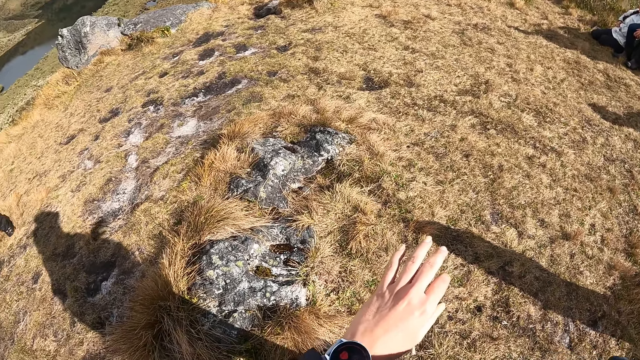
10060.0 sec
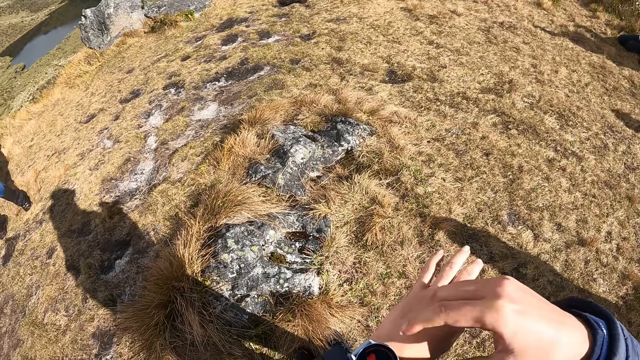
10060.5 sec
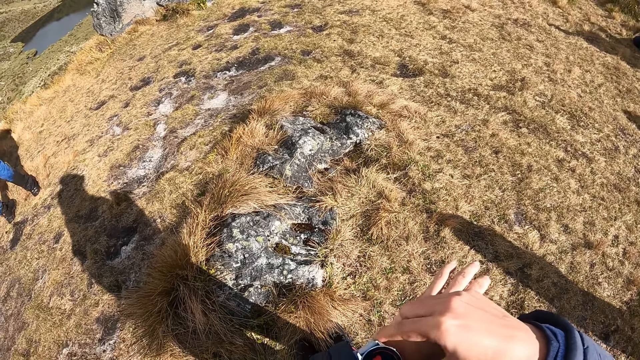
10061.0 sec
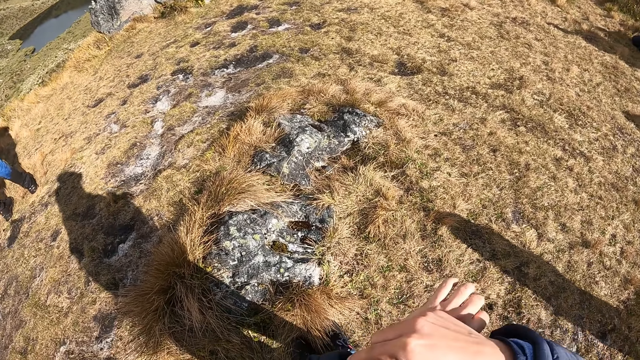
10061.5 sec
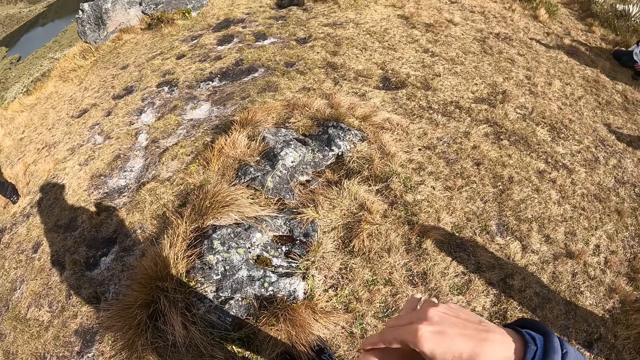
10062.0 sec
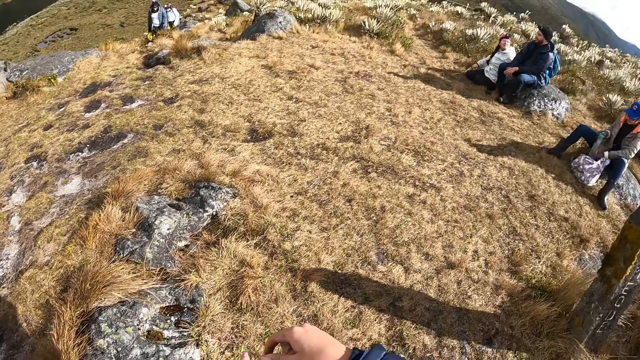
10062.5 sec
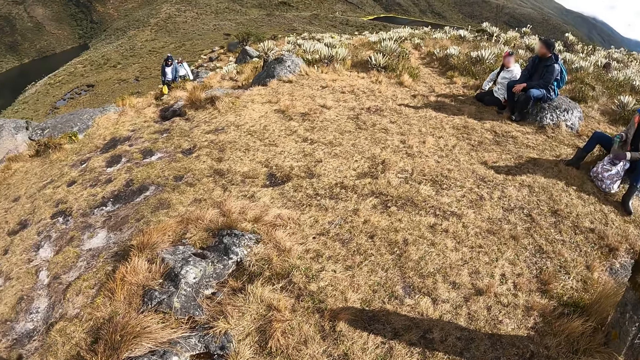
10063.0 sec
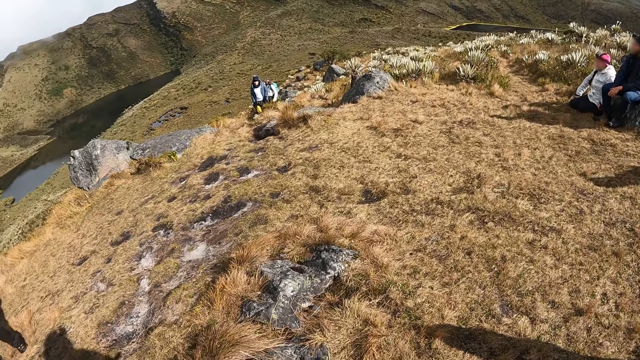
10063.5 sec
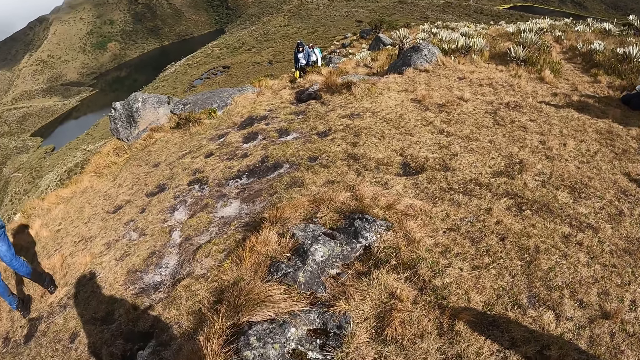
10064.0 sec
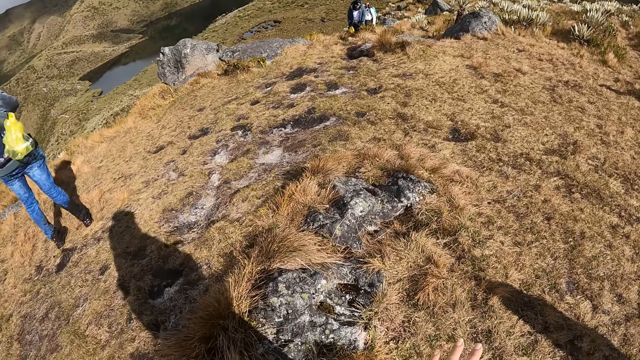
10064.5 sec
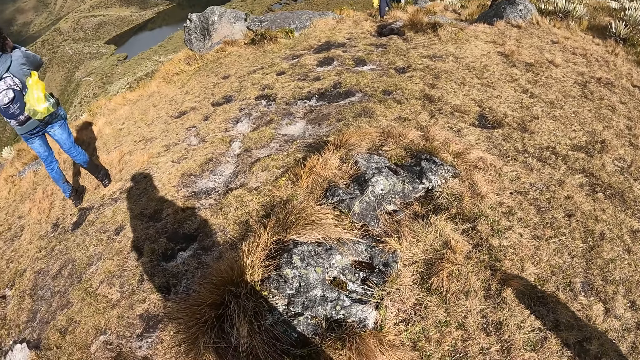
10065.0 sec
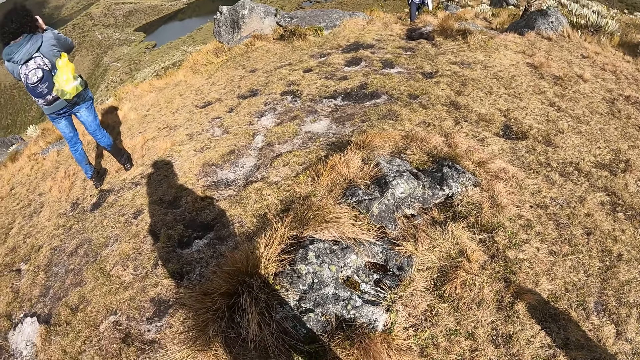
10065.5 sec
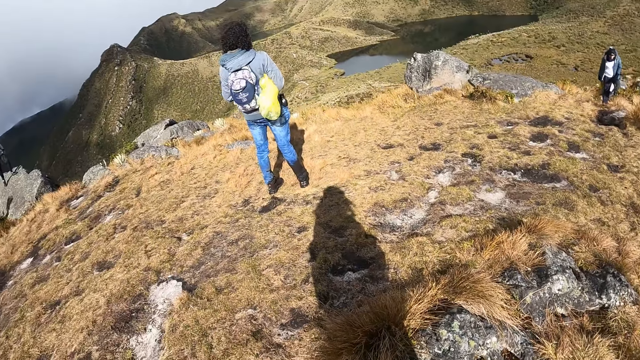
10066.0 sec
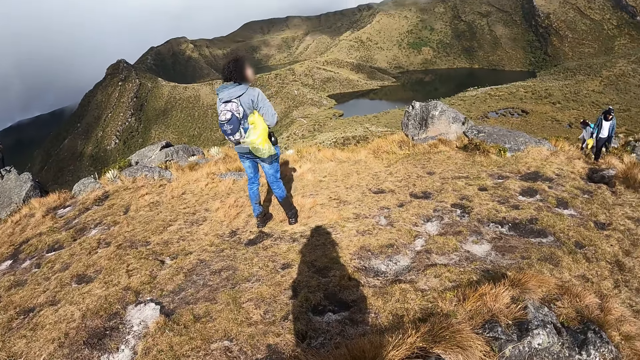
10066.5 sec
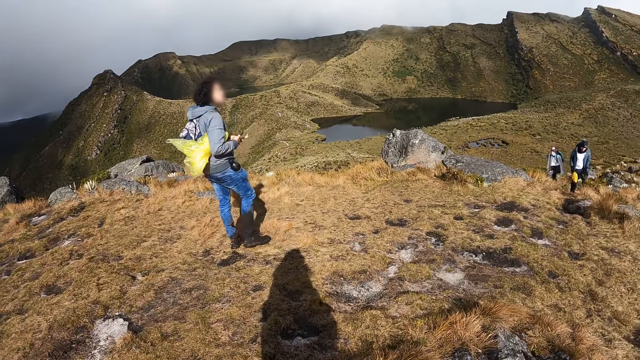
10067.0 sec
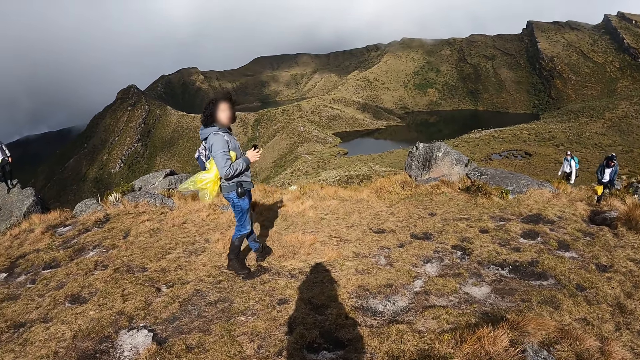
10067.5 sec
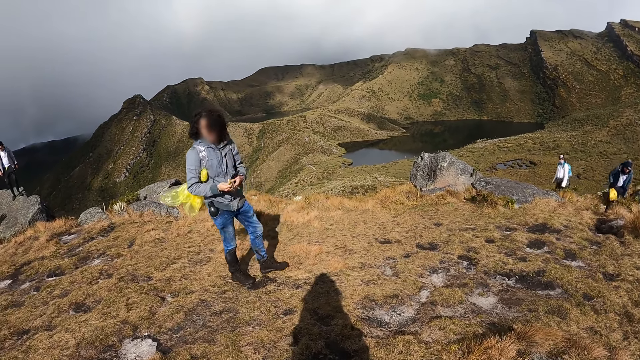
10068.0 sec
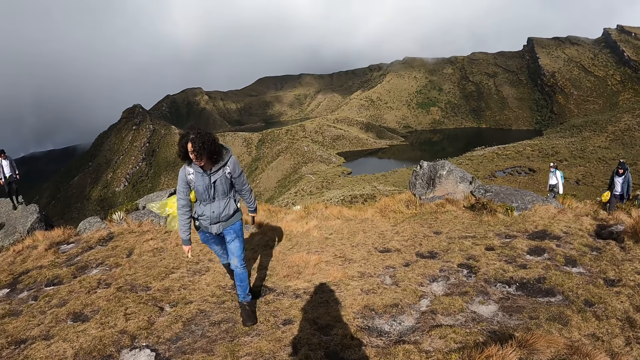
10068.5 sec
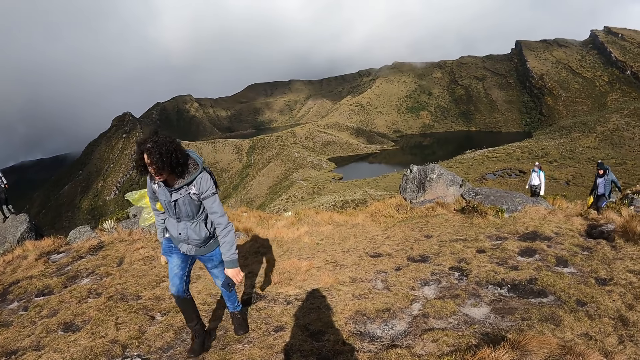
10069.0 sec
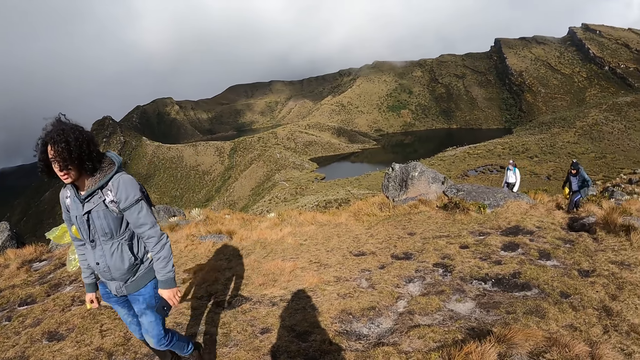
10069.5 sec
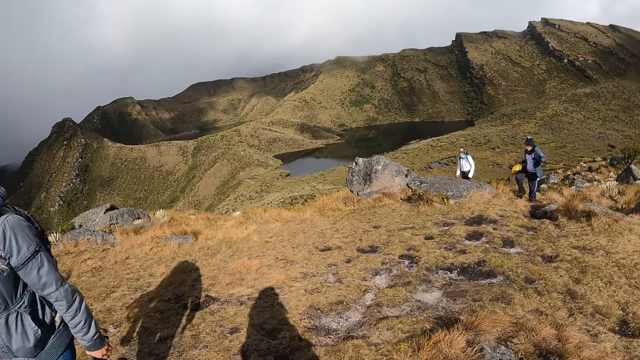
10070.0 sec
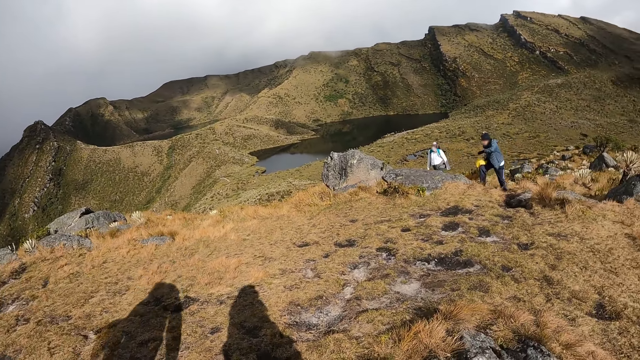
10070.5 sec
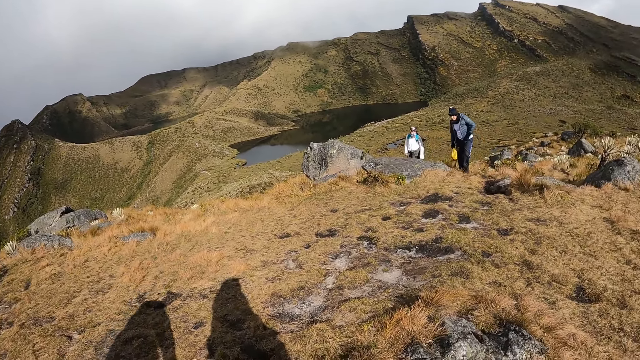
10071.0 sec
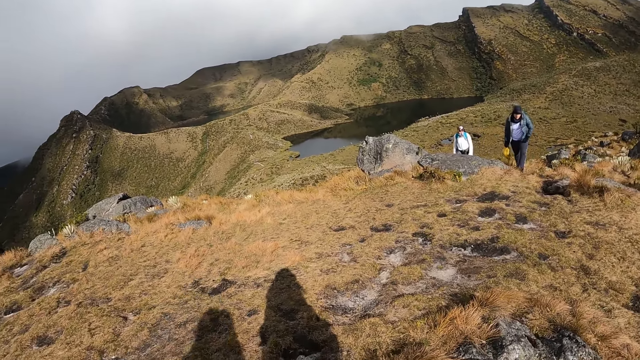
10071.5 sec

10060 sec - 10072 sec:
The camera wearer operates the wristwatch on his left hand with his right hand. He looks around the hill.

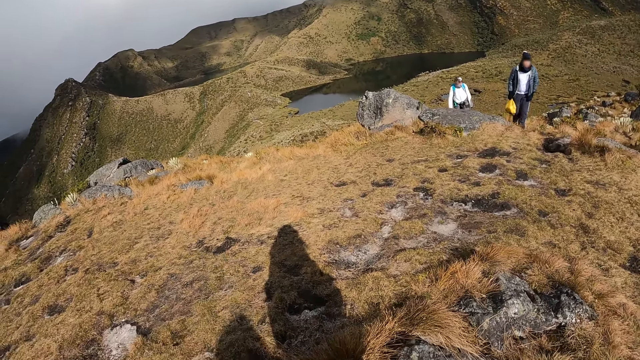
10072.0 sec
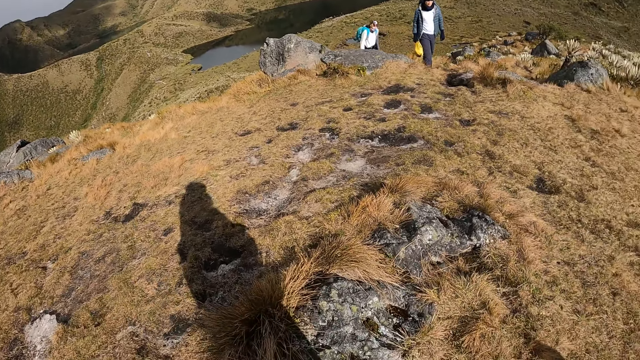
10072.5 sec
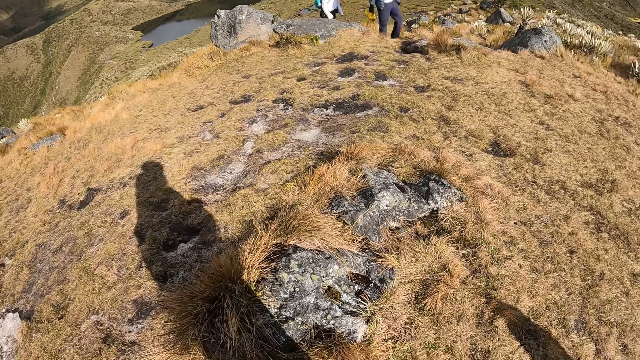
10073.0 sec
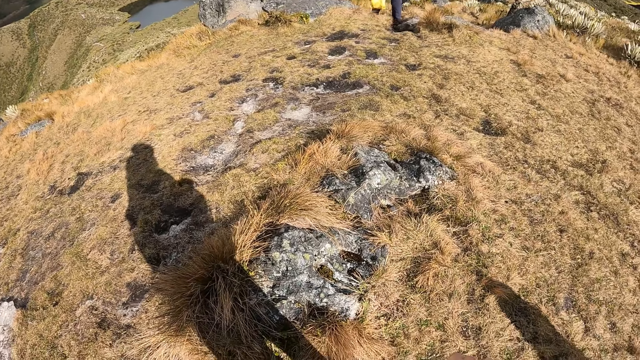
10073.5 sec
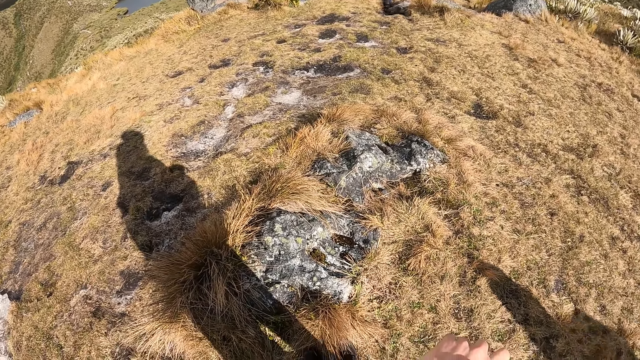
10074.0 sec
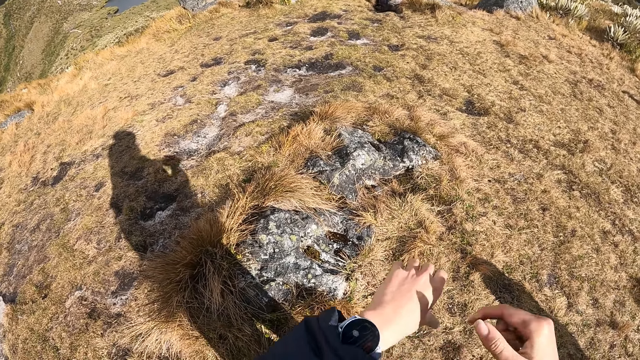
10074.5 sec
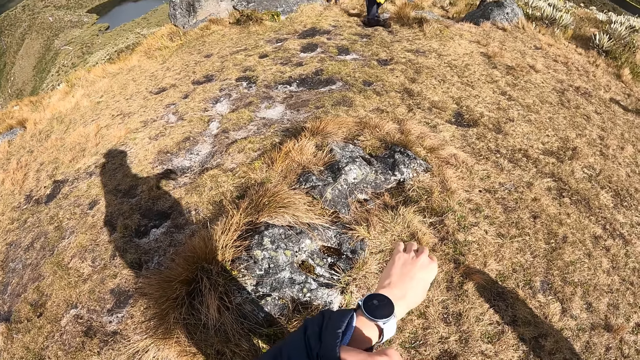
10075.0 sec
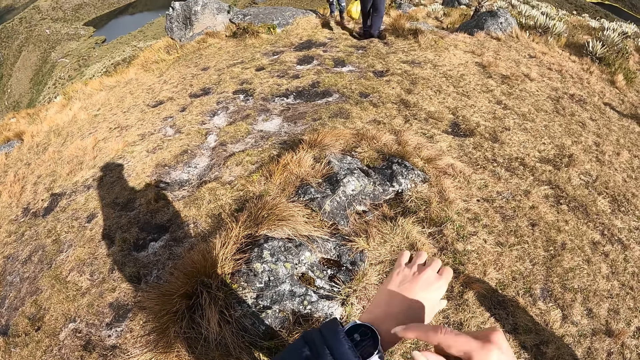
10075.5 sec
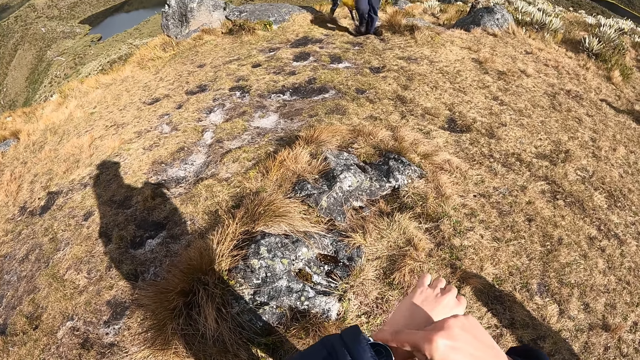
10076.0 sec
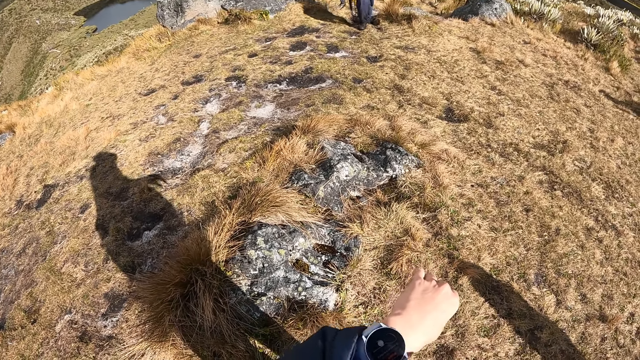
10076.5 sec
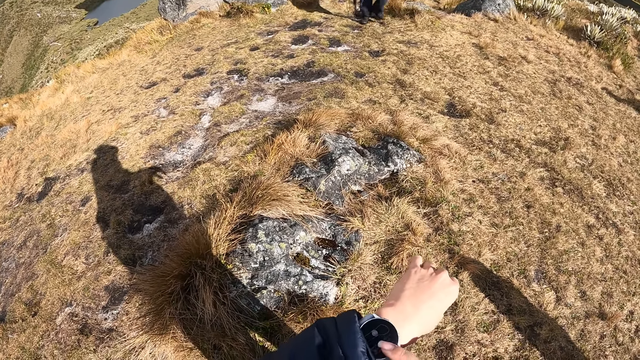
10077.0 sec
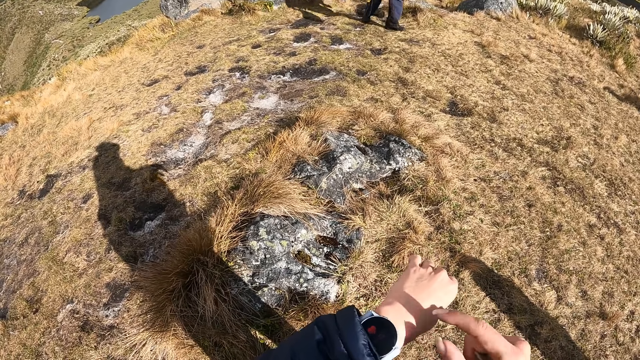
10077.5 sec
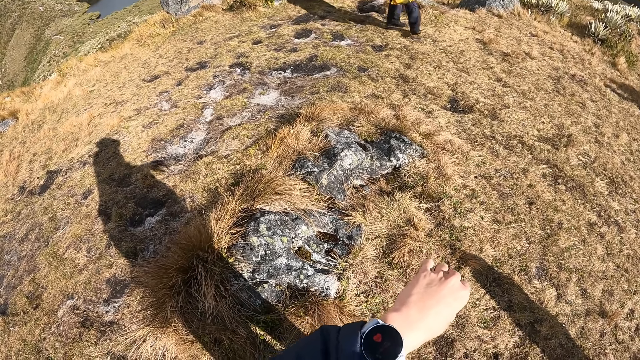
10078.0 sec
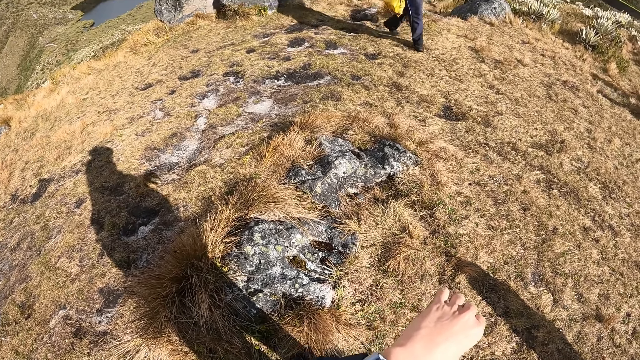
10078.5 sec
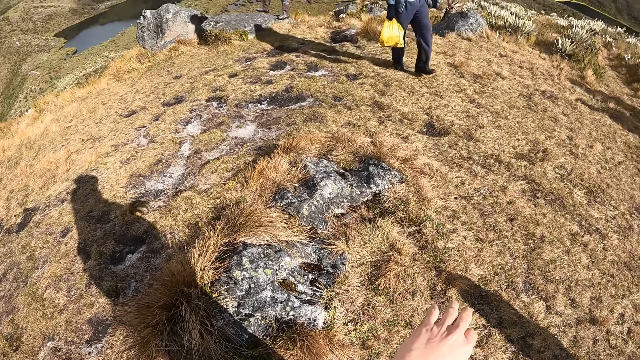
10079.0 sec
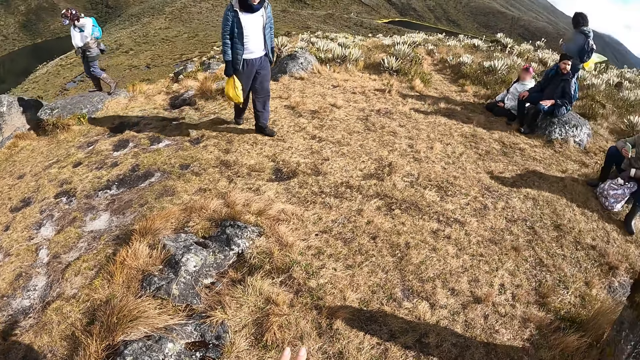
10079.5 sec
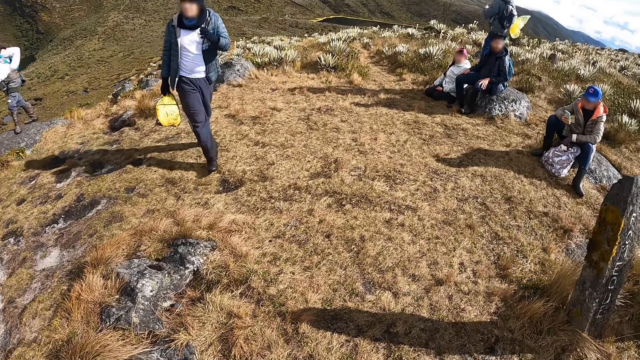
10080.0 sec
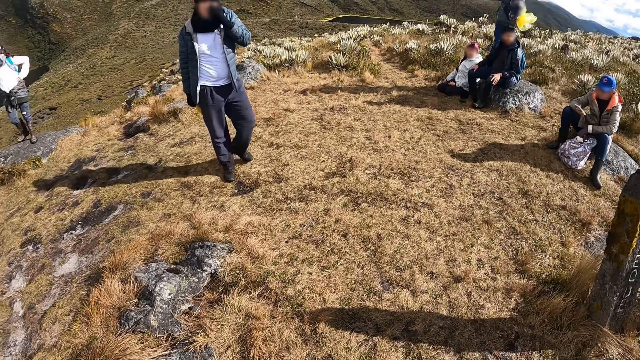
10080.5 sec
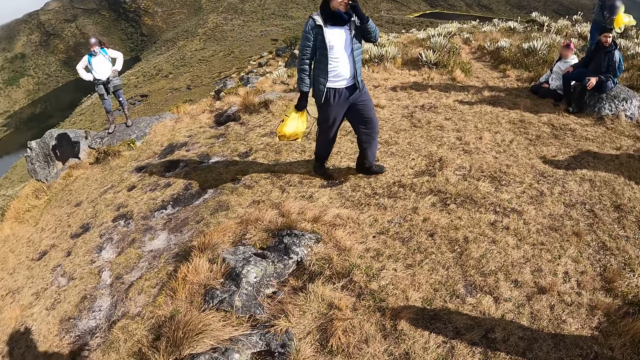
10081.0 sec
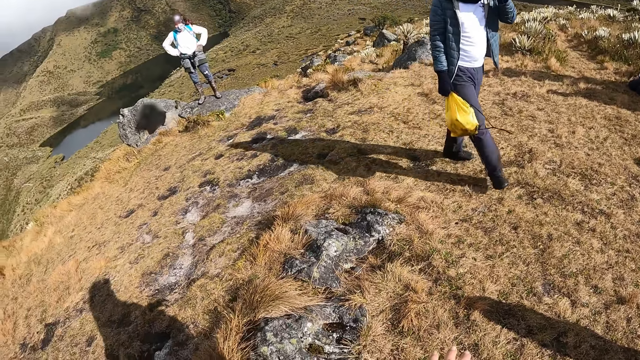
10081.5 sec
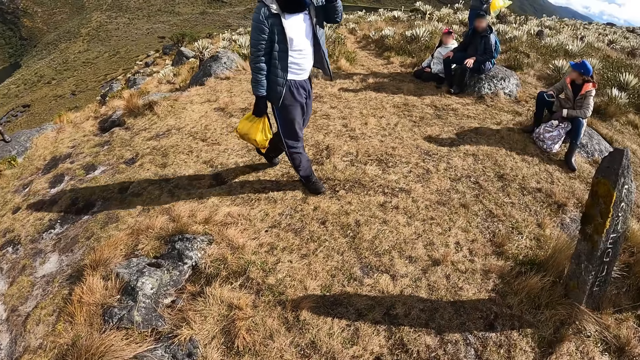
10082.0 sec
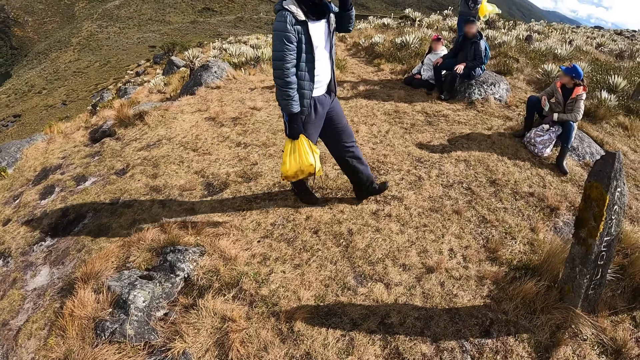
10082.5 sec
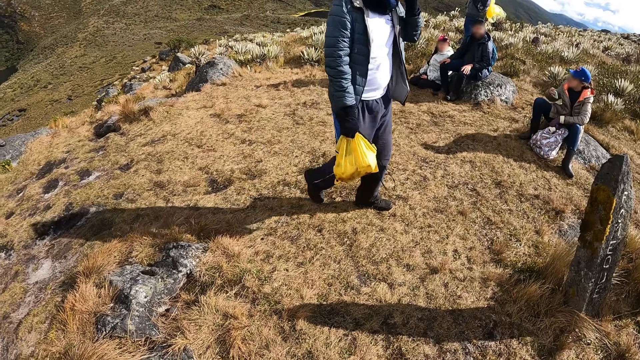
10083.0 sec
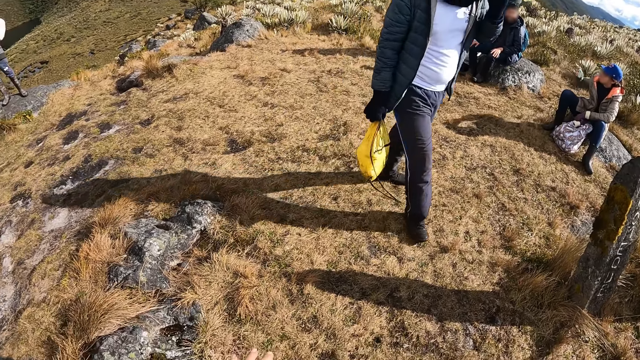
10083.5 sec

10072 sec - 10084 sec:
The camera wearer pulls up the sleeve of his cardigan with his right hand. He operates the wristwatch on his left hand with his right hand. He pulls up the sleeve of the cardigan with his right hand. He operates the wristwatch on his left hand with his right hand. He looks around the hill.
